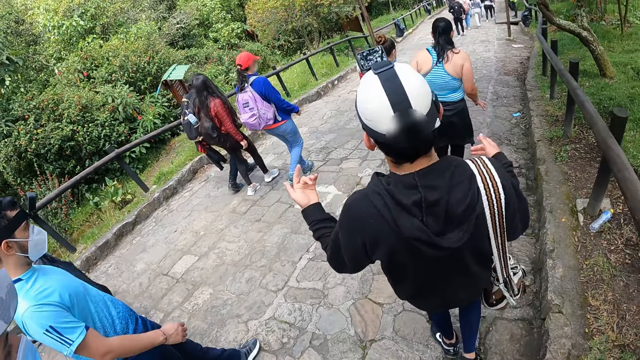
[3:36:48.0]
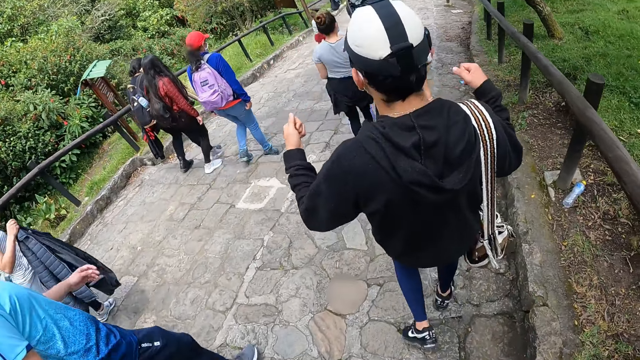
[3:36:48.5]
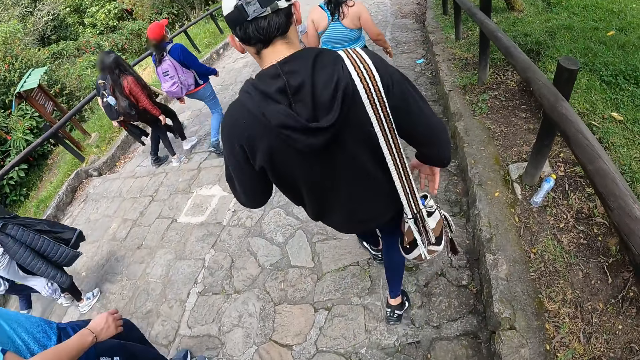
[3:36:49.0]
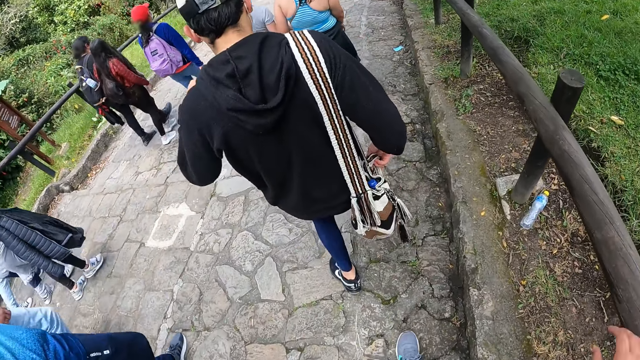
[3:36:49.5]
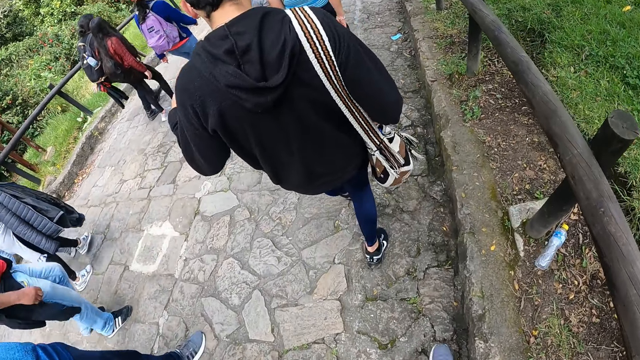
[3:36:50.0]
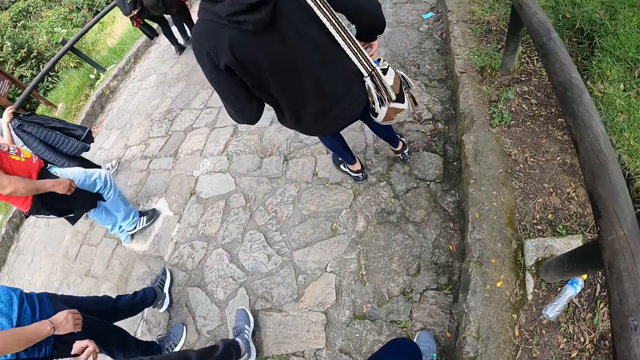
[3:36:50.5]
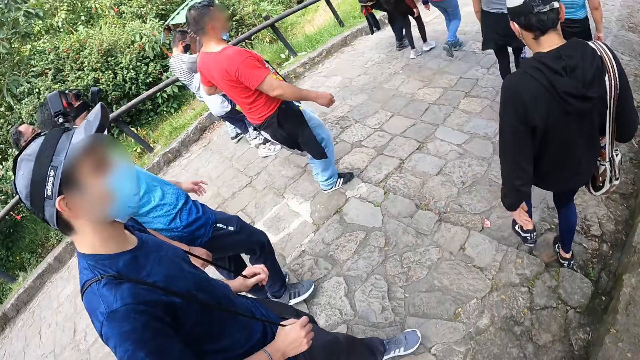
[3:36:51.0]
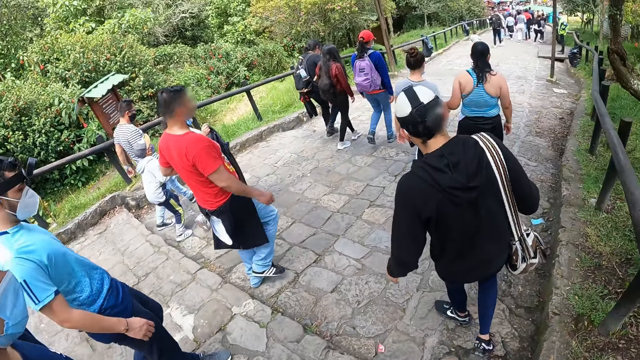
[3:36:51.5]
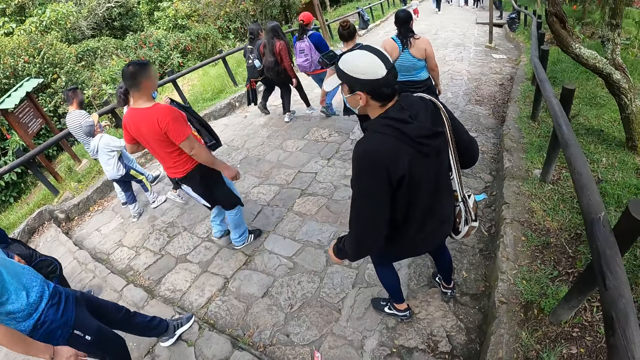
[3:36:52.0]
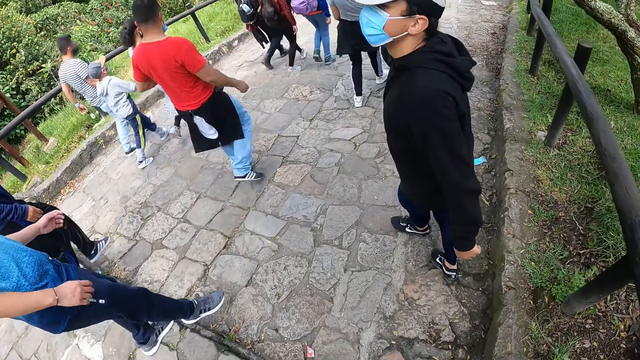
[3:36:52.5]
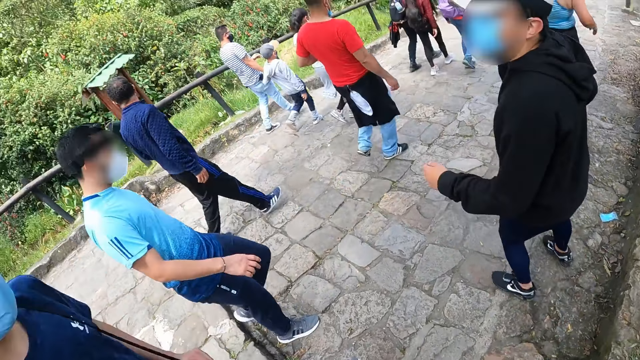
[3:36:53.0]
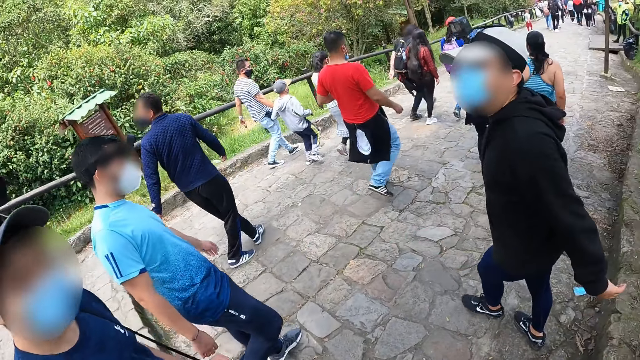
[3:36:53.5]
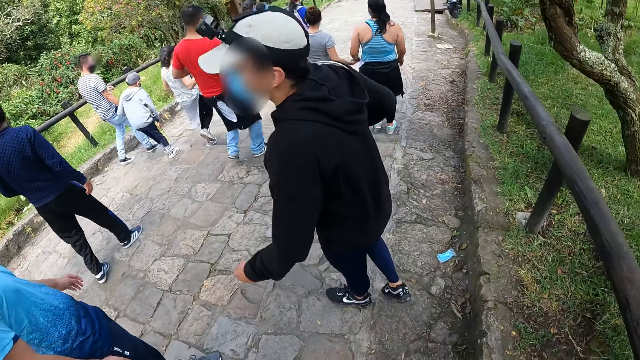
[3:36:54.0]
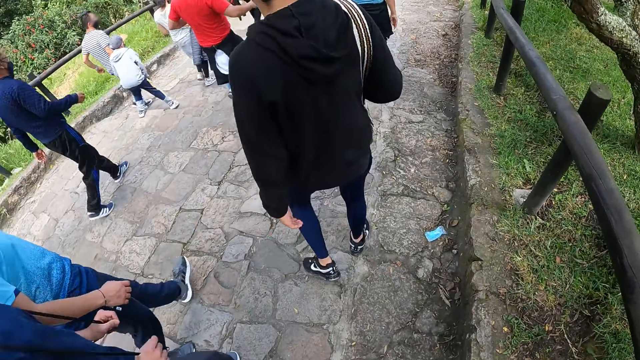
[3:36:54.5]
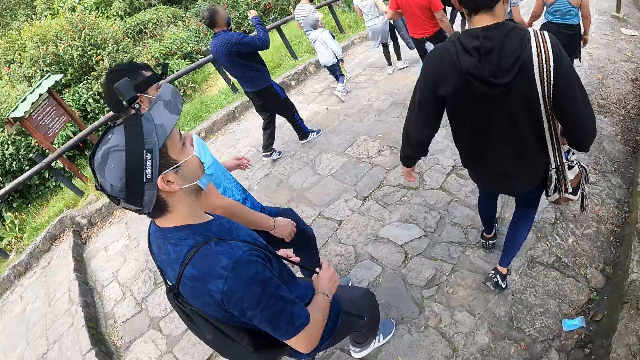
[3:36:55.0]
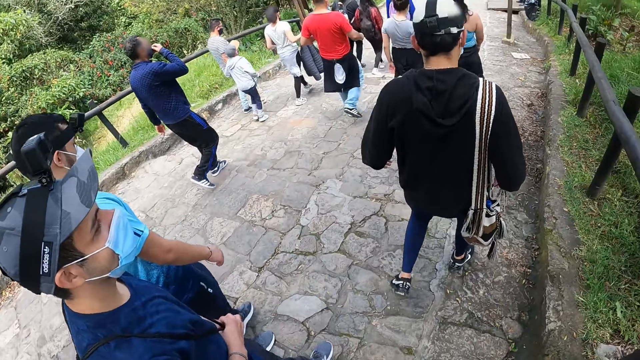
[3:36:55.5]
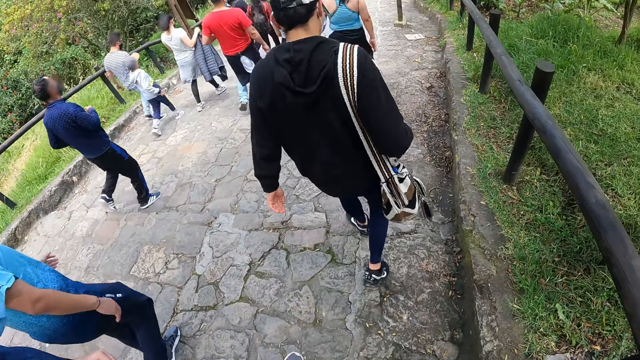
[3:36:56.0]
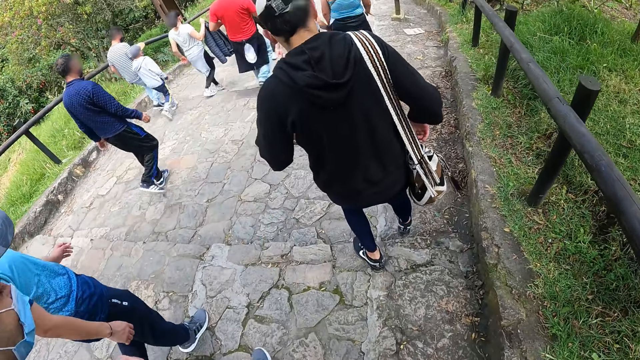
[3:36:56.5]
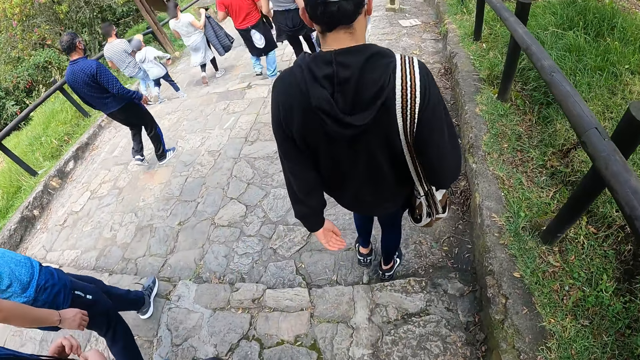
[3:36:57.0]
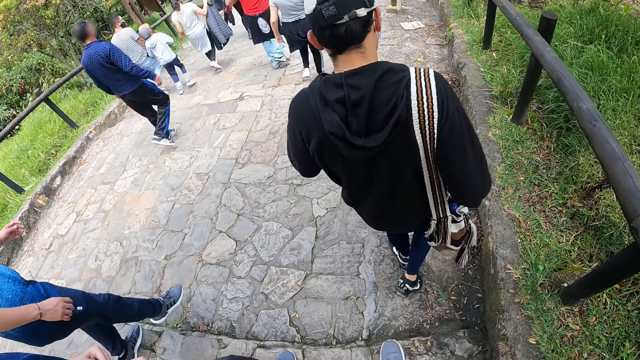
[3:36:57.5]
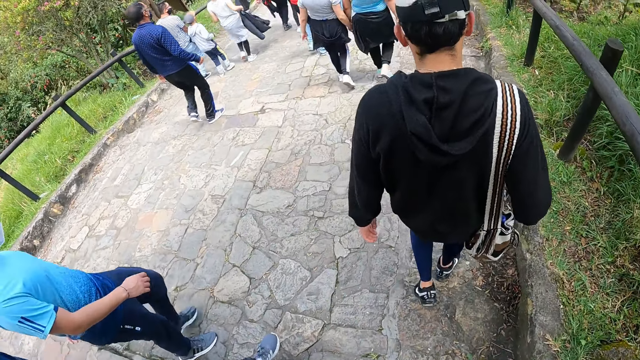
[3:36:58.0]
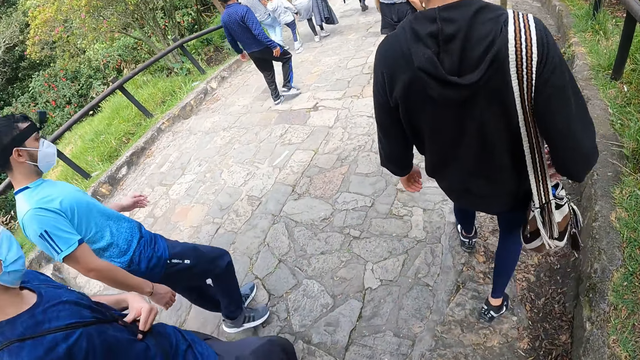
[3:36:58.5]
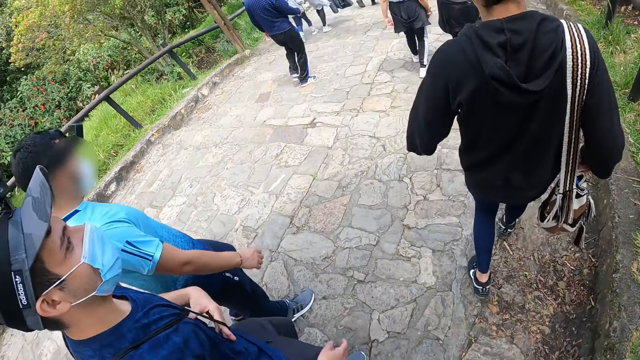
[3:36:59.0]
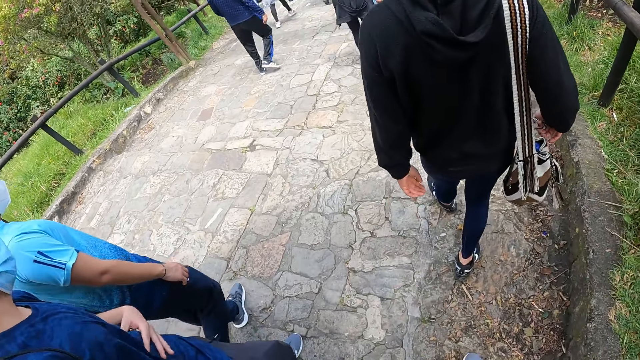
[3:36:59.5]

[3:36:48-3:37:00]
The camera wearer walks forward. He holds the guard rail of the bridge with his right hand.

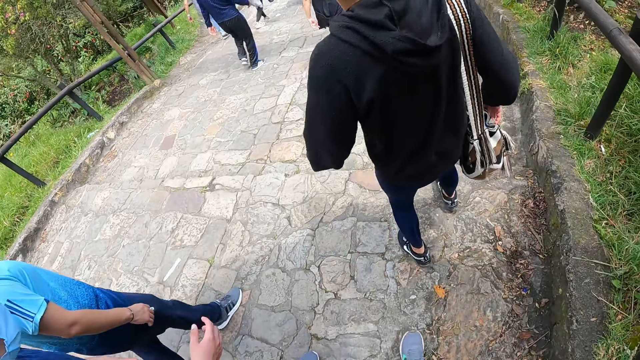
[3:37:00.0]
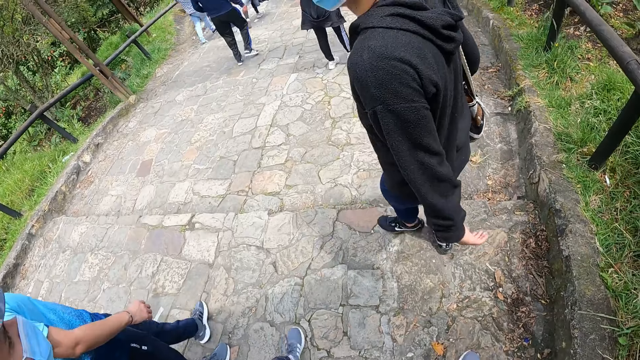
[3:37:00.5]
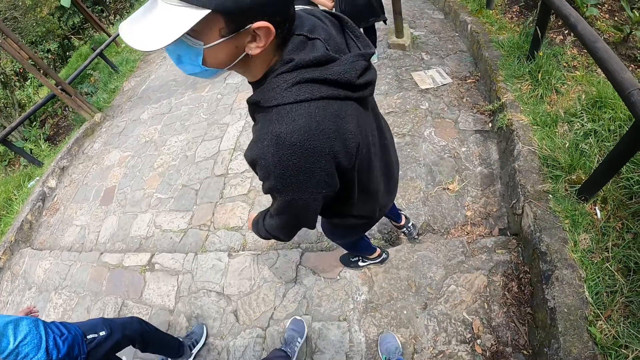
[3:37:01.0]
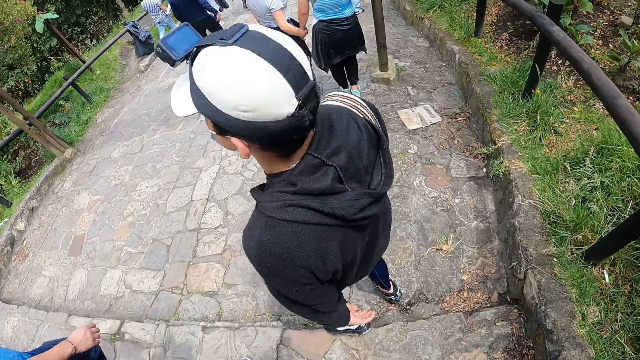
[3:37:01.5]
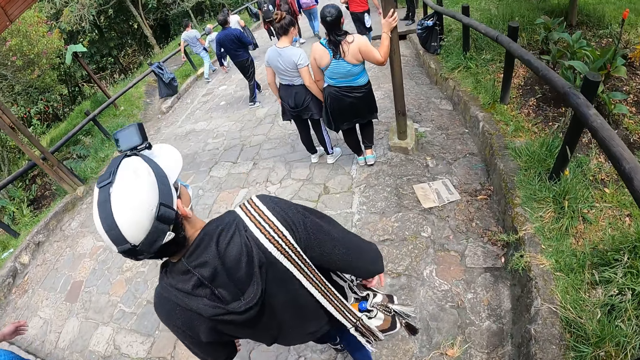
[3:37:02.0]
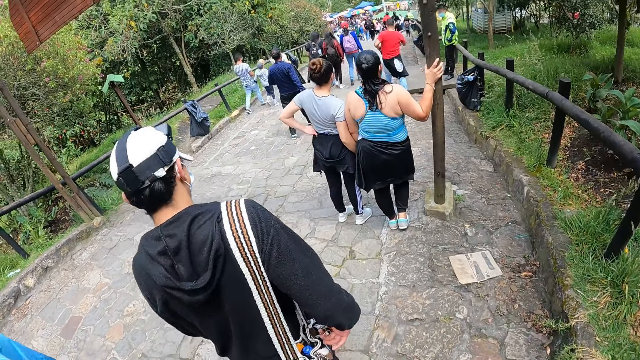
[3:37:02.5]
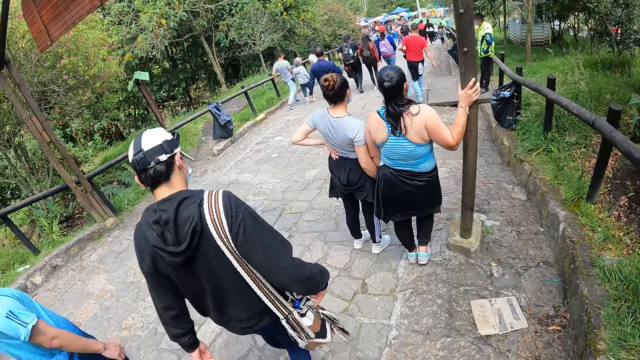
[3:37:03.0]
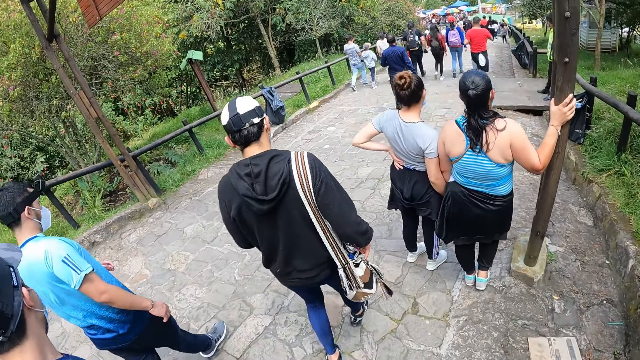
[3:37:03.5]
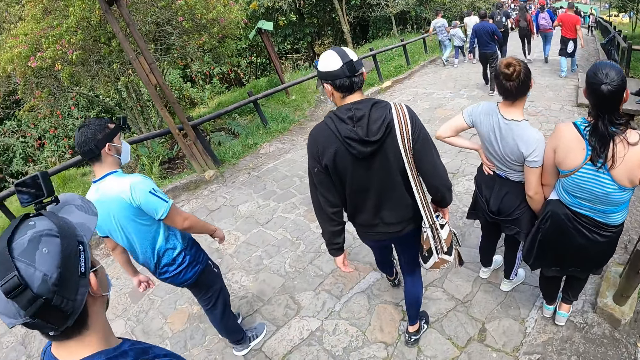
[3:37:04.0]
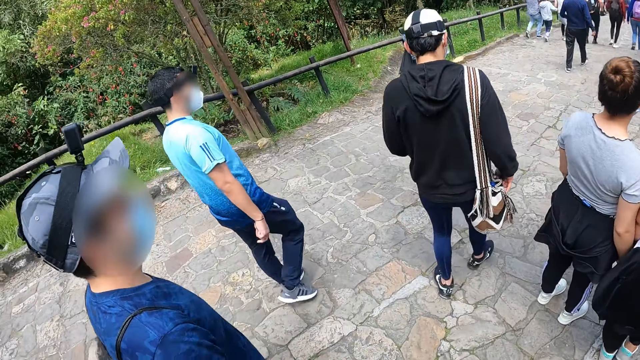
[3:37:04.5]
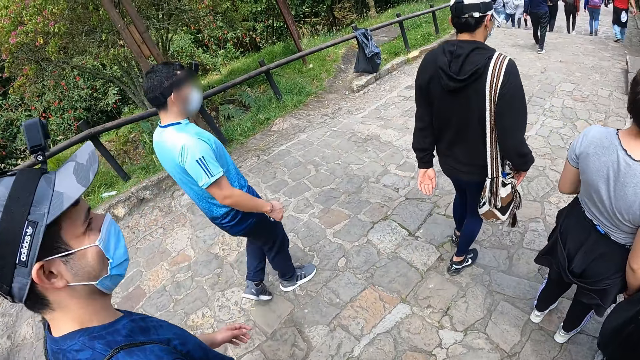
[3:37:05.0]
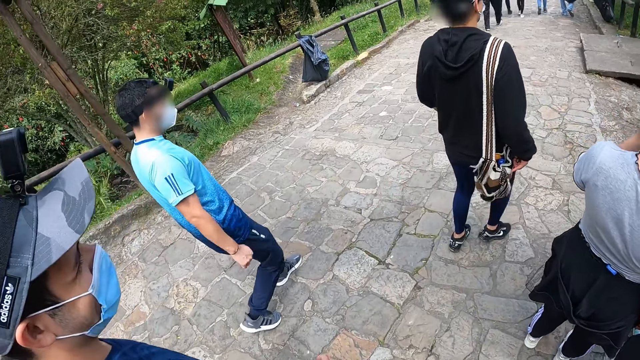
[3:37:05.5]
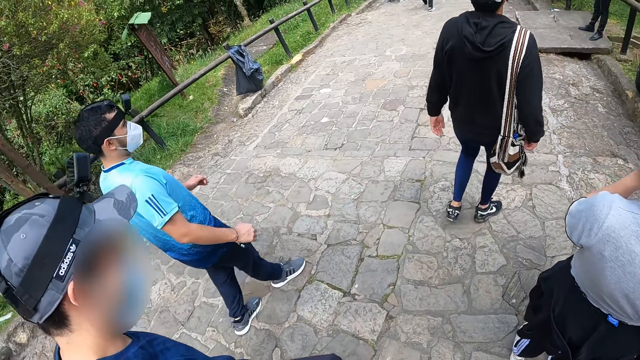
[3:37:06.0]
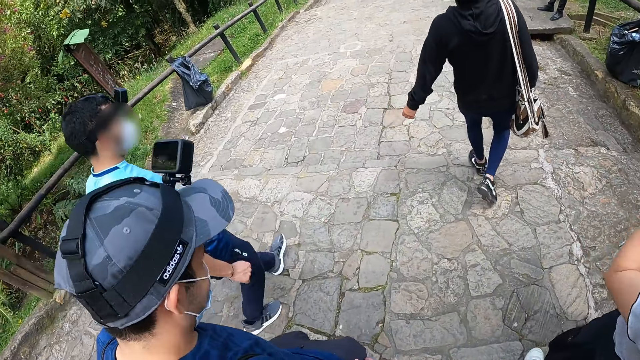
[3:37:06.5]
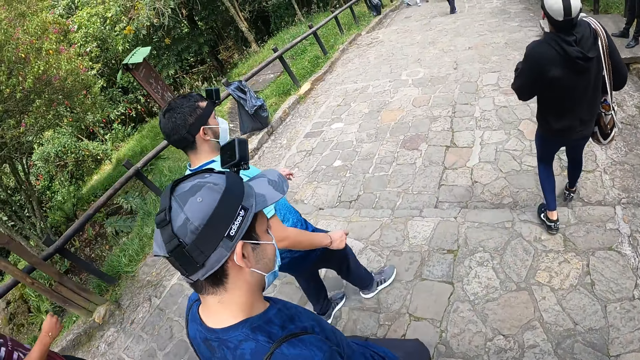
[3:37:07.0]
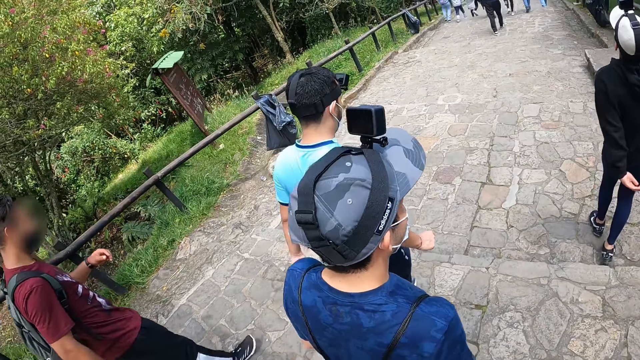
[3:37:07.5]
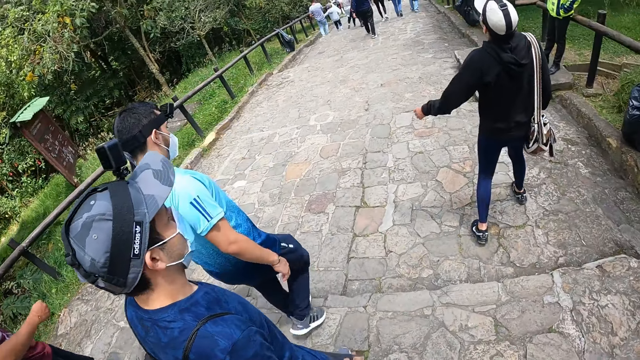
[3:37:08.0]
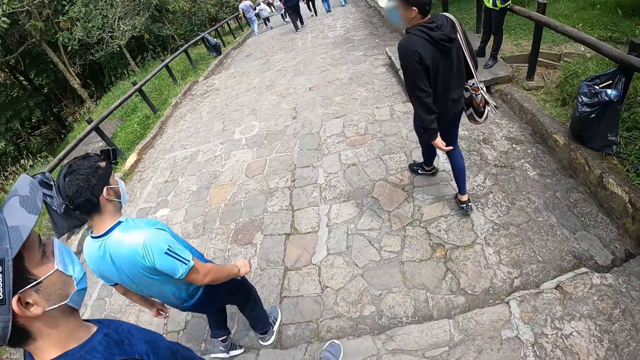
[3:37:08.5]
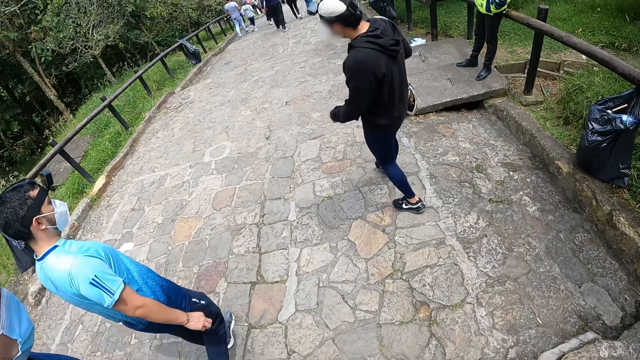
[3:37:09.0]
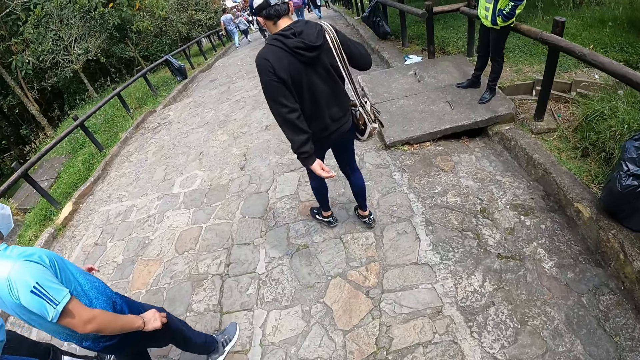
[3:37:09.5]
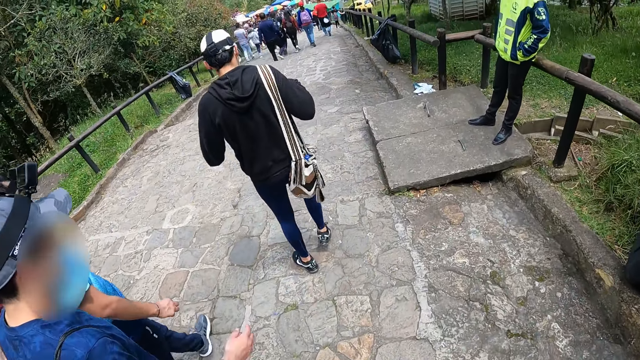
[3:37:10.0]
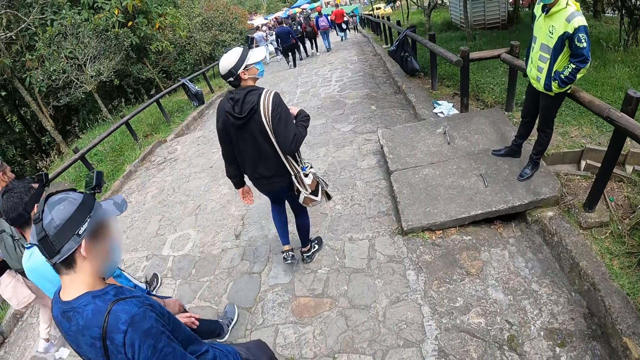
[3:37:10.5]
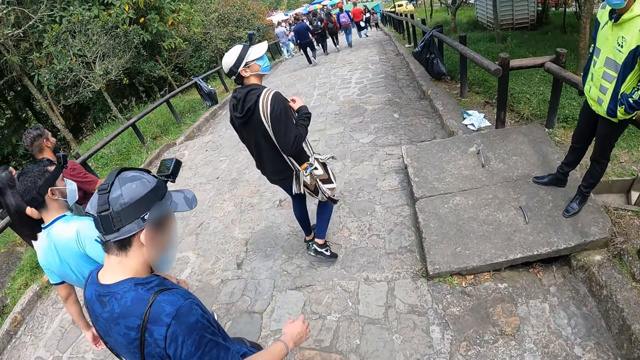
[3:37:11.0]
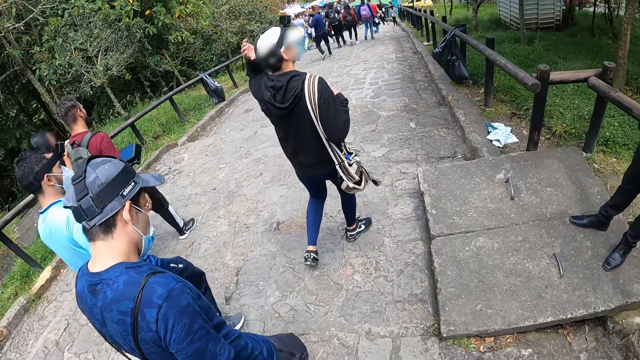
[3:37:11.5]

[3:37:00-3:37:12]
A man walks forward. The man walks in front of the camera wearer. The camera wearer walks forward.
